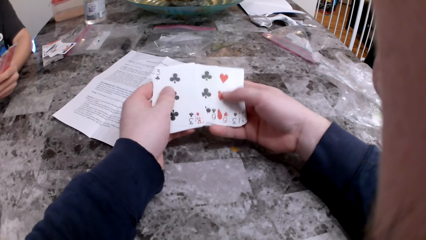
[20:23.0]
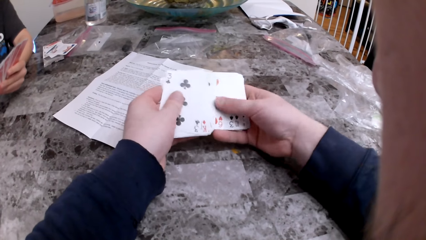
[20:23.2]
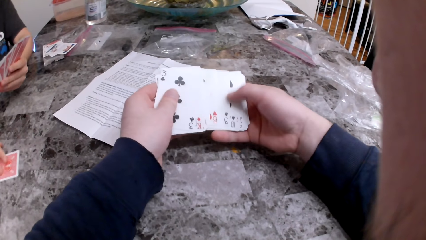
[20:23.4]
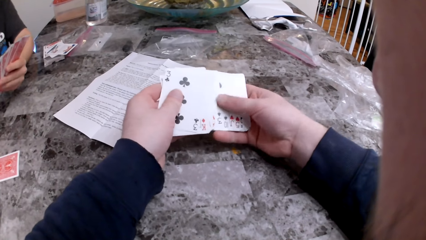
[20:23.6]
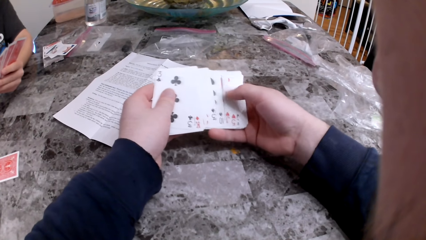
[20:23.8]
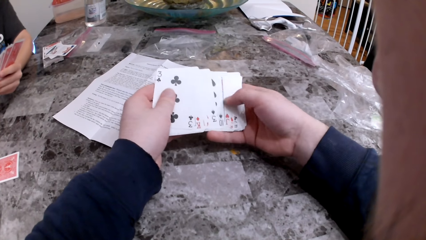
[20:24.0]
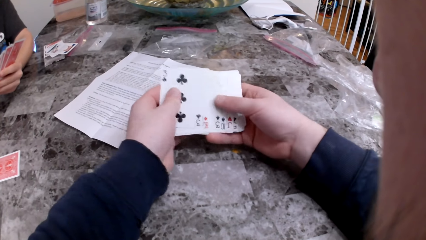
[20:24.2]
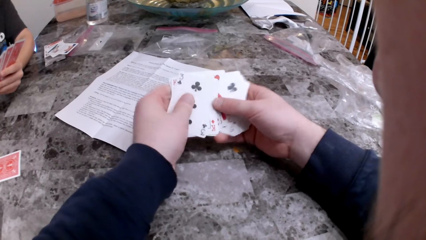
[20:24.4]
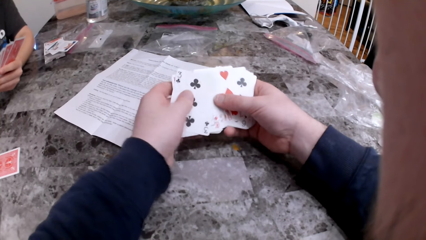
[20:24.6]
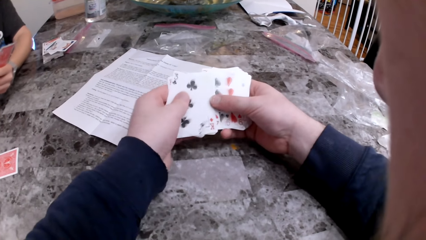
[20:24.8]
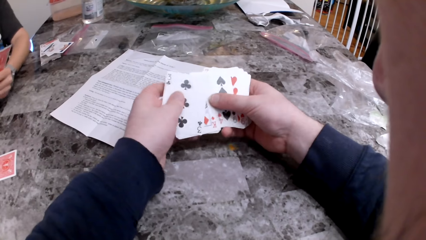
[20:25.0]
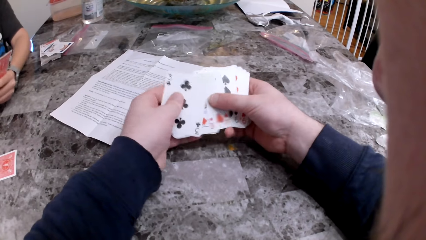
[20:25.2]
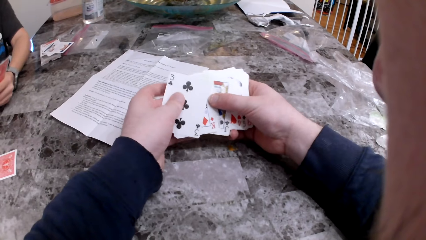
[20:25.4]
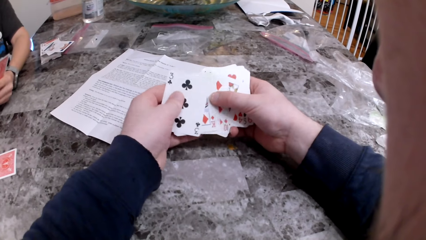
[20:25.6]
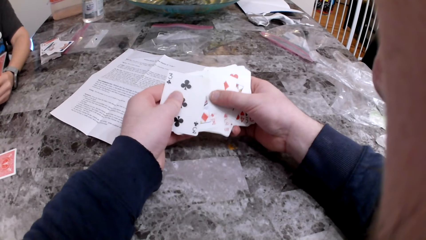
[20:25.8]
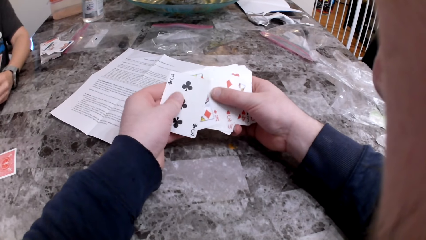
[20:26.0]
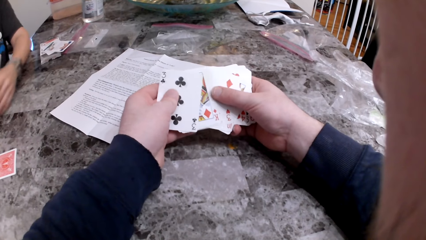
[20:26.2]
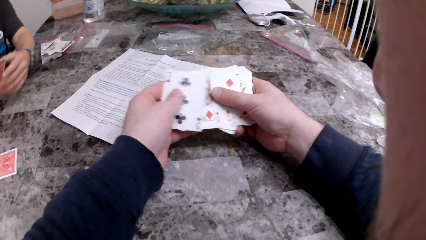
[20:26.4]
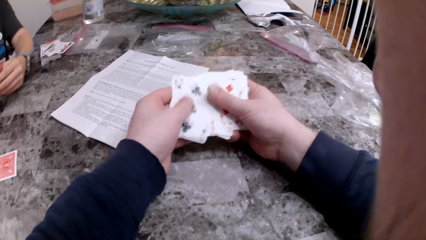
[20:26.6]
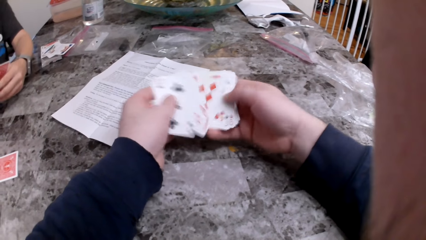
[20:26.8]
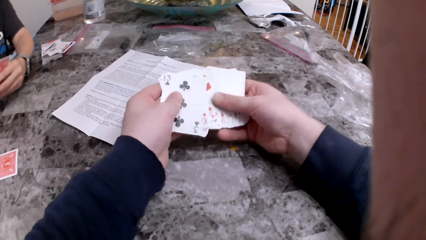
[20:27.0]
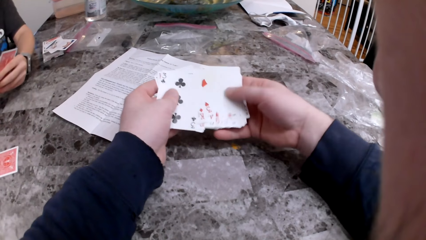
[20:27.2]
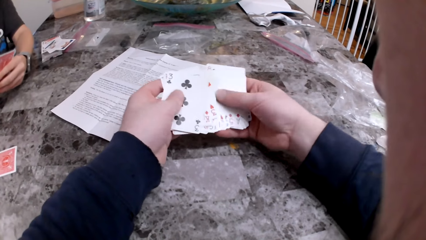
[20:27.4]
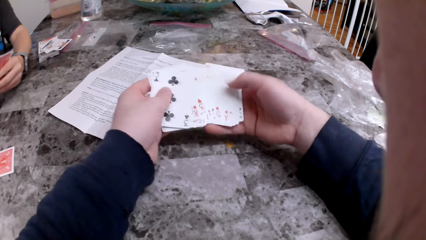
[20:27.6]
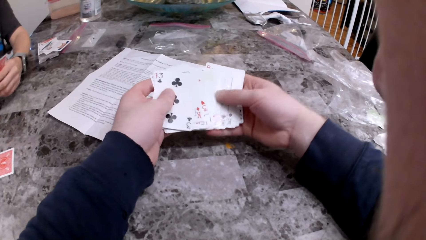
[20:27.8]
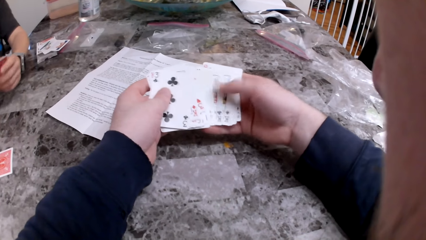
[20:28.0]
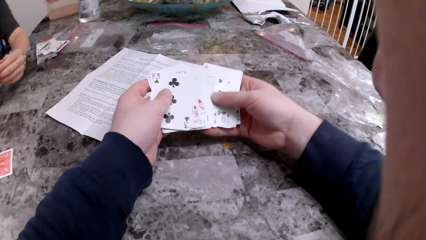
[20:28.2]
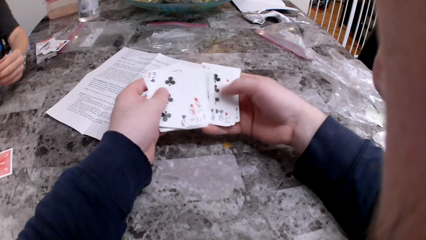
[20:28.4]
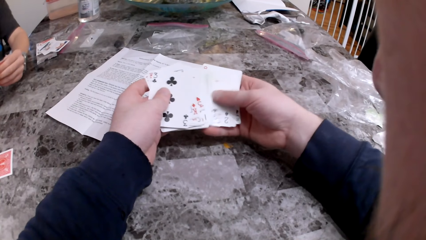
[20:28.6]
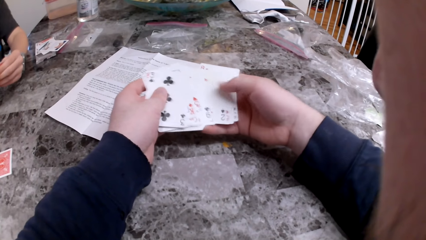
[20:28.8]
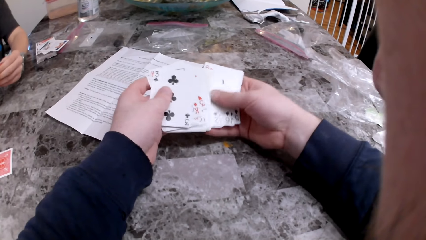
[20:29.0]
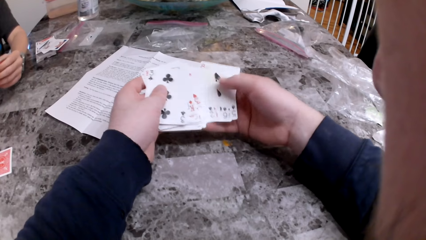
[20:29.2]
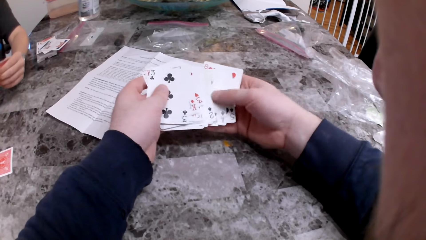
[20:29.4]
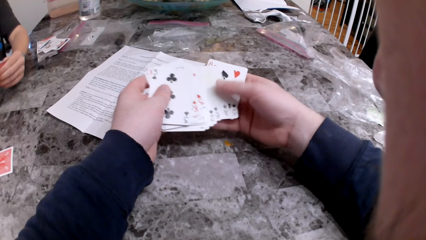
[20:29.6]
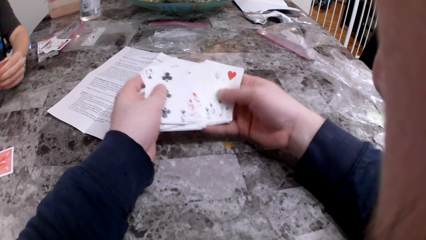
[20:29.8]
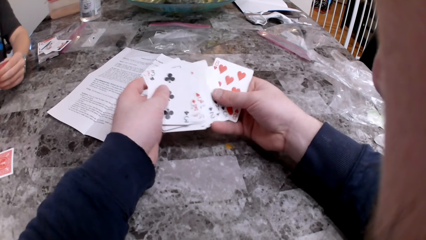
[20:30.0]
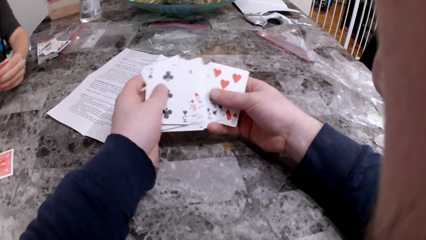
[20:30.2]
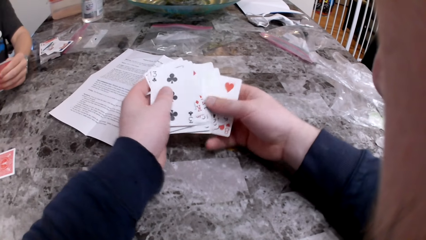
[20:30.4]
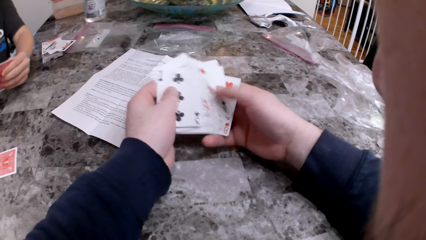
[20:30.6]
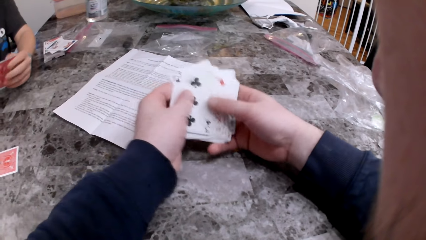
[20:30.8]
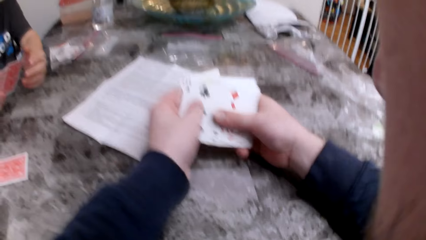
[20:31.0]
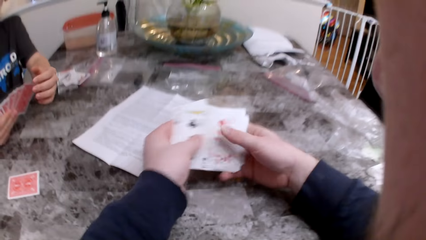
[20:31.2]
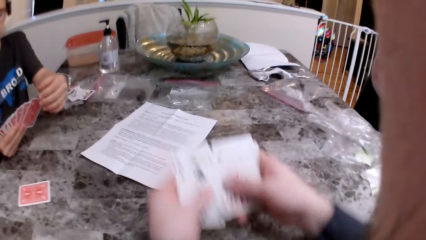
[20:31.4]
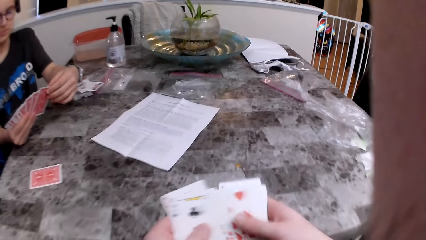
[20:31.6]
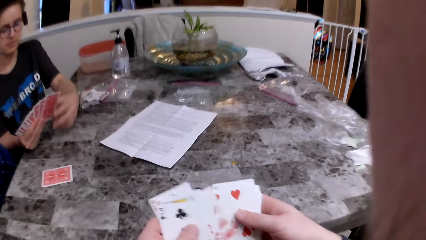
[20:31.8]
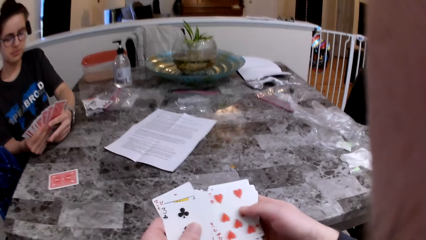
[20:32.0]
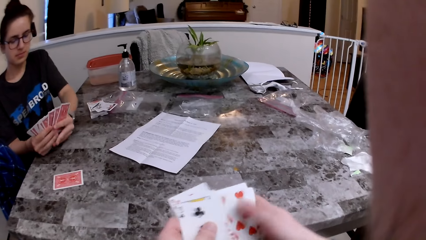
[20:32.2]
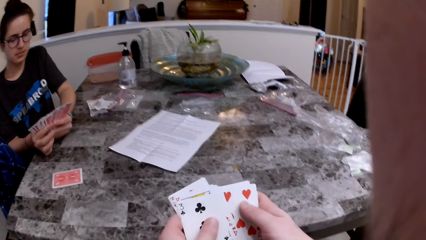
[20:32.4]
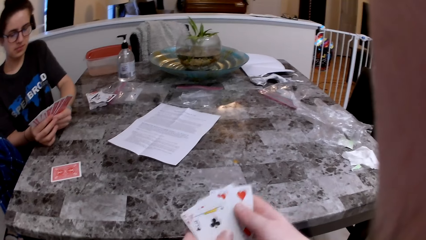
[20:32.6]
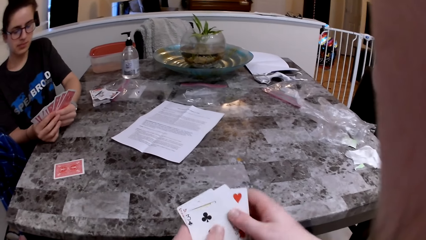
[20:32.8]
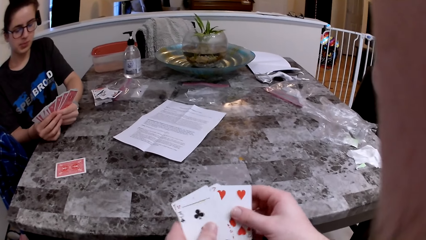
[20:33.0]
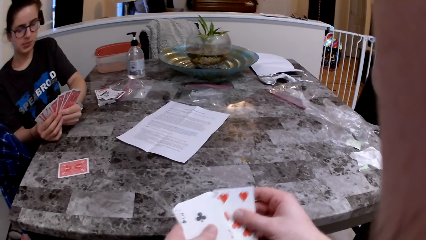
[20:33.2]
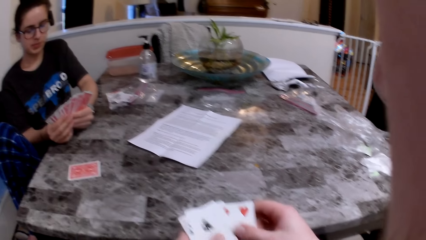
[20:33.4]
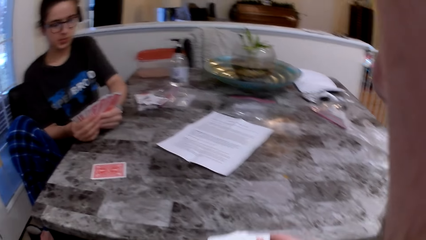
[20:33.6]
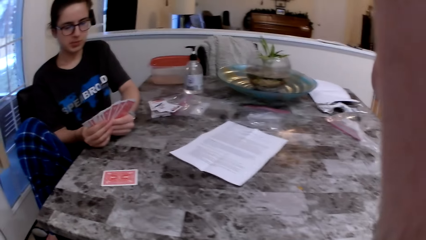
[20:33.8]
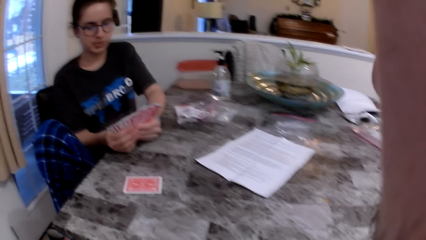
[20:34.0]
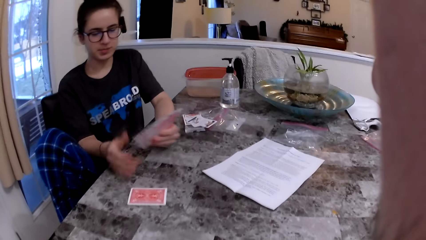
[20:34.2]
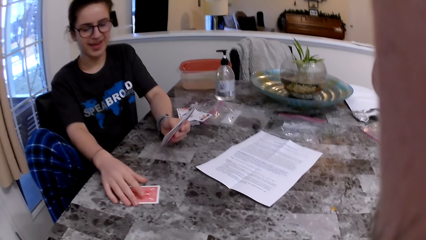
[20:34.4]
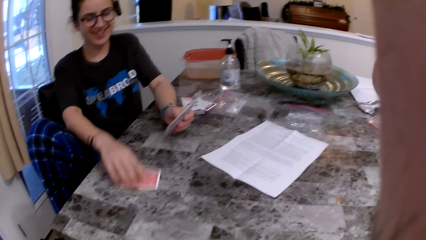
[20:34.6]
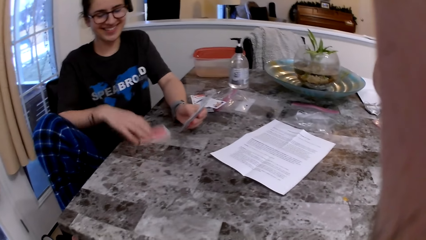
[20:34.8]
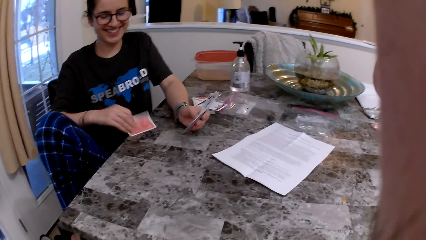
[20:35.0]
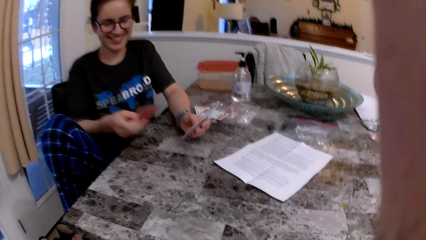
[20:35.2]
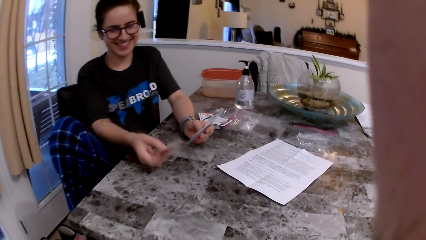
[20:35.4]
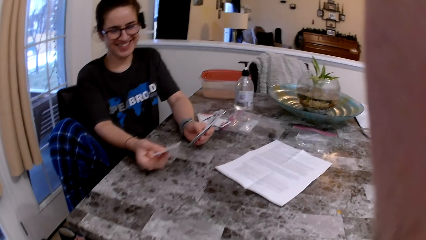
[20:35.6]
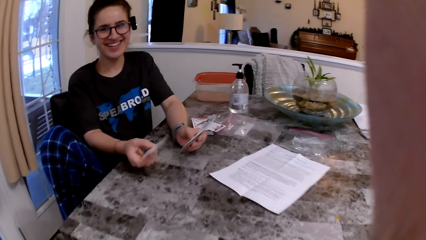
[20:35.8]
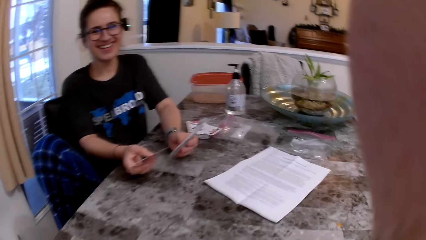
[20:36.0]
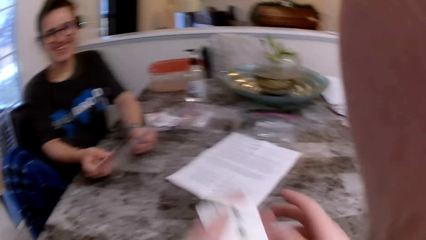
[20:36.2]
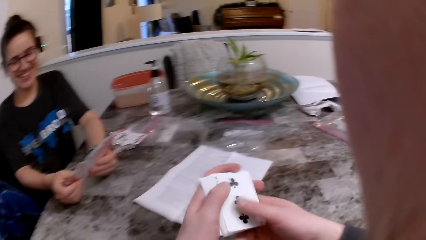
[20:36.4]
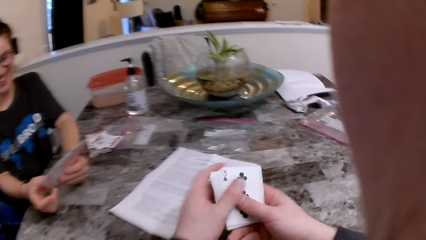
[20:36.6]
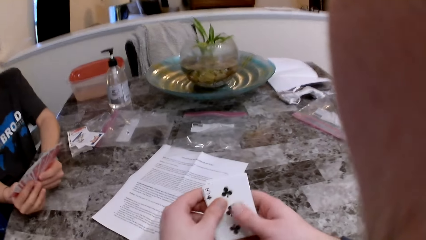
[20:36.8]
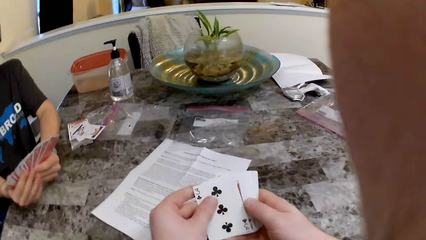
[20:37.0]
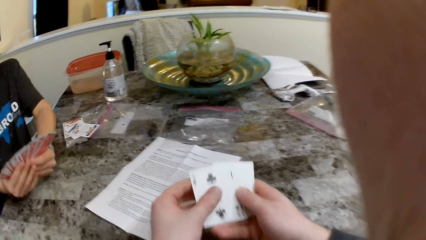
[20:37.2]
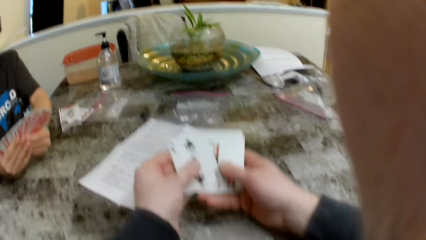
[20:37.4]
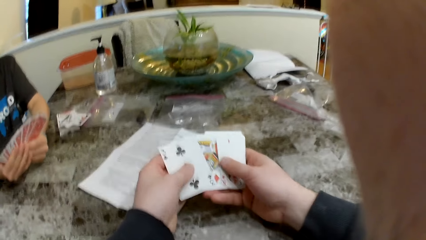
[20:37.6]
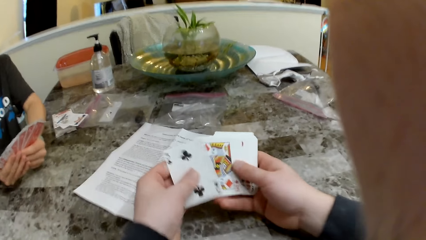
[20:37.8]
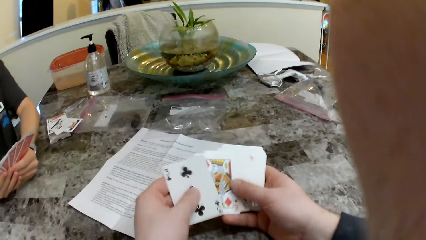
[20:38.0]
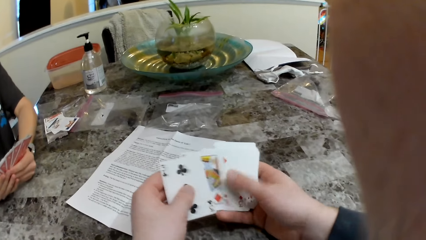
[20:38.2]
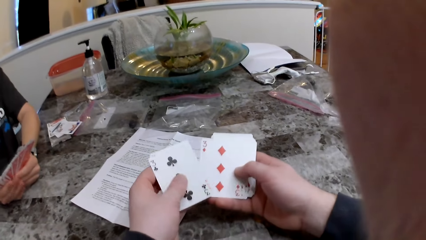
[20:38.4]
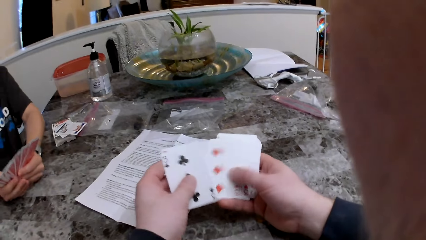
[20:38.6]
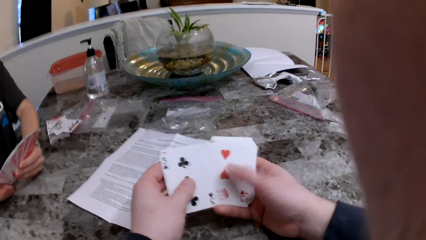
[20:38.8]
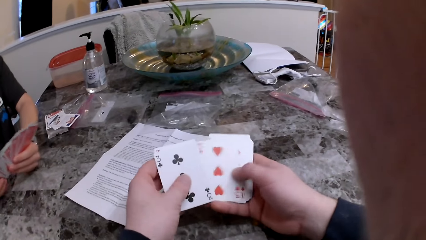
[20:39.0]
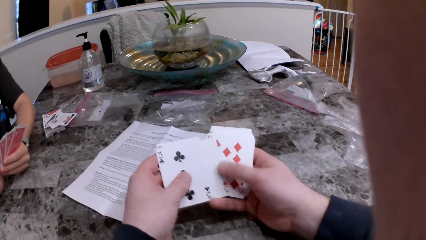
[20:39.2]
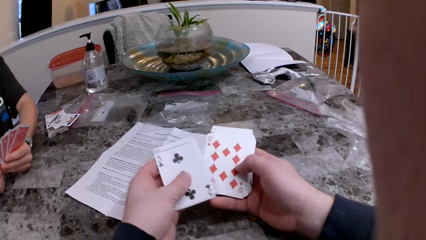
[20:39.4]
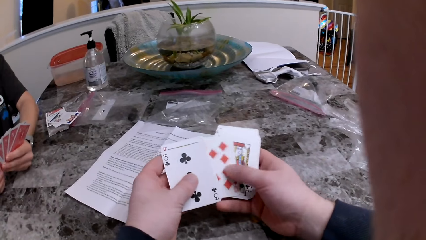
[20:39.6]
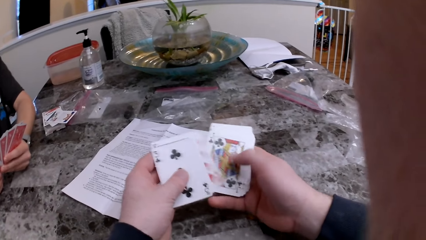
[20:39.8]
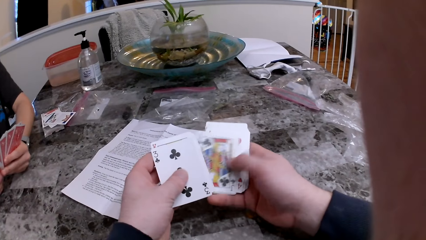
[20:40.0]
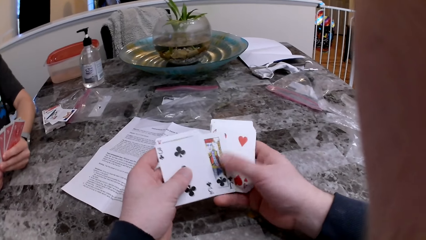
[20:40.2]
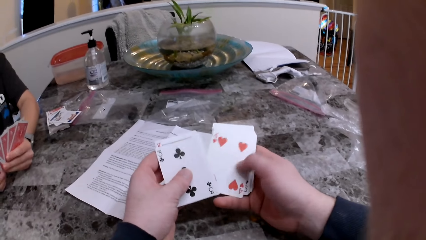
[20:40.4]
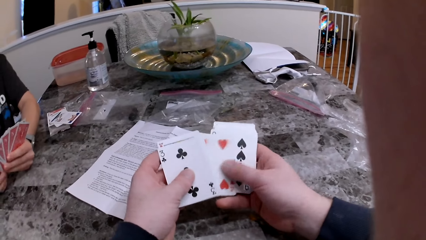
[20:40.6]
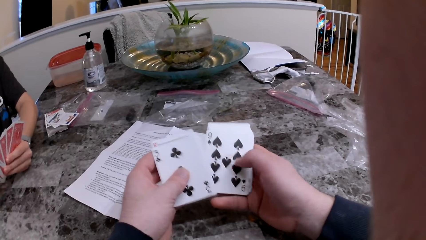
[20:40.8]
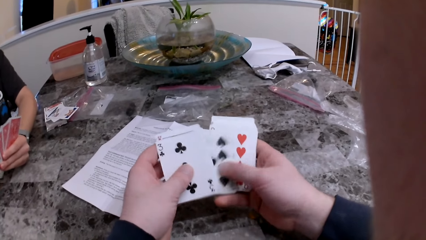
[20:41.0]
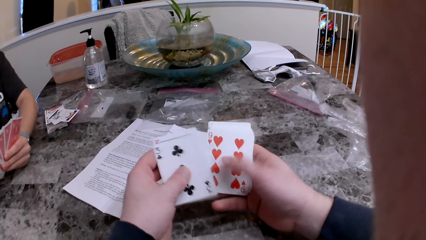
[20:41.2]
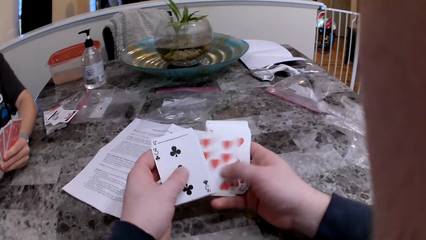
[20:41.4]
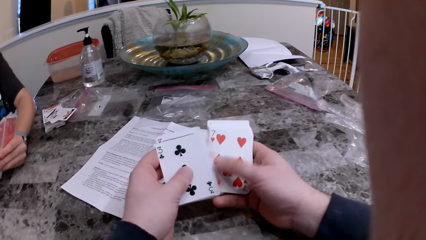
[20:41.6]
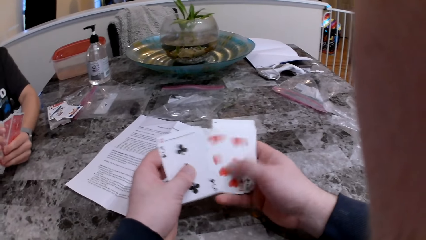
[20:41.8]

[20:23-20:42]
The woman puts the card on the table and turns the card over. The camera wearer checks the cards.
